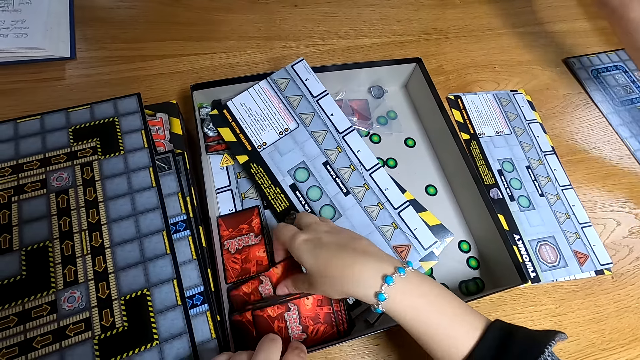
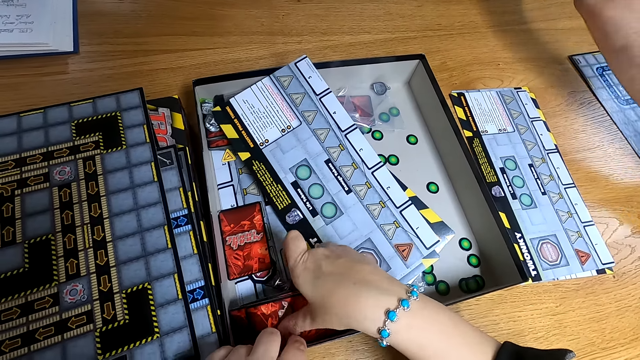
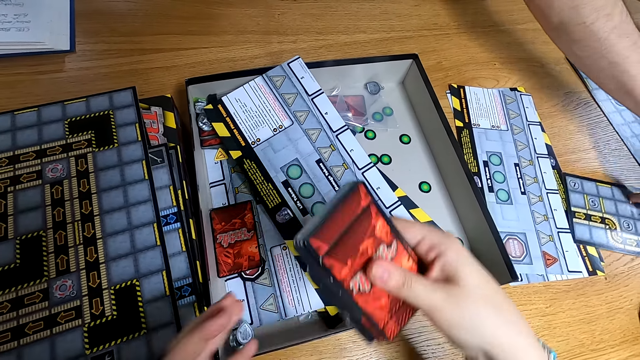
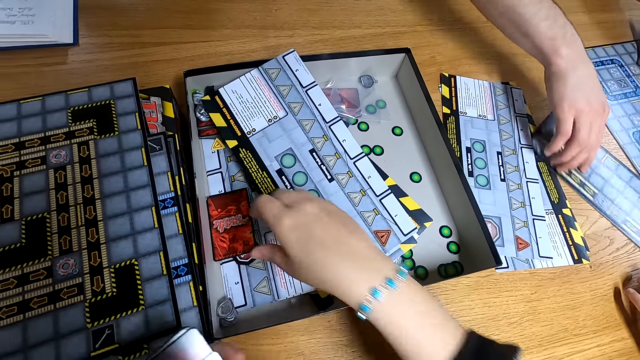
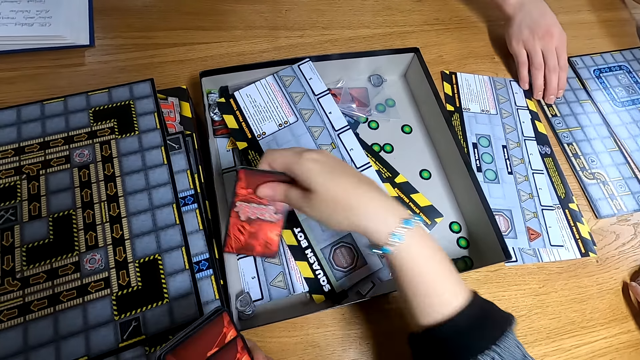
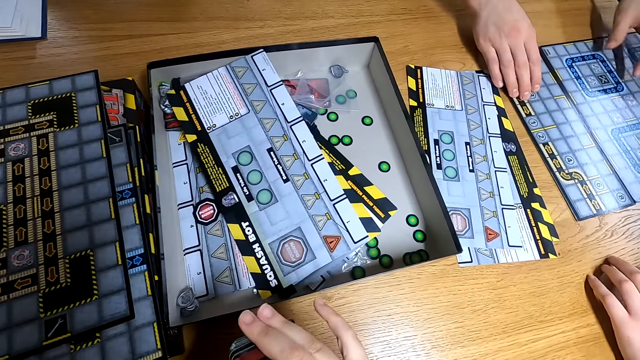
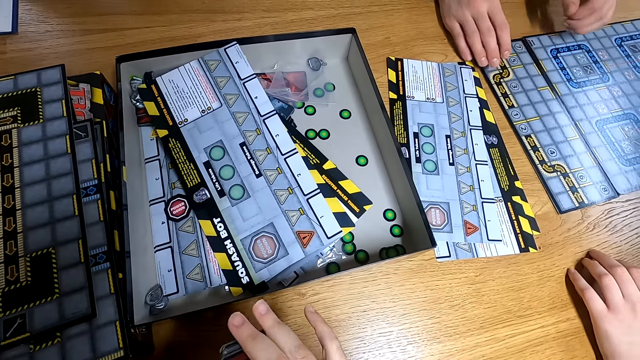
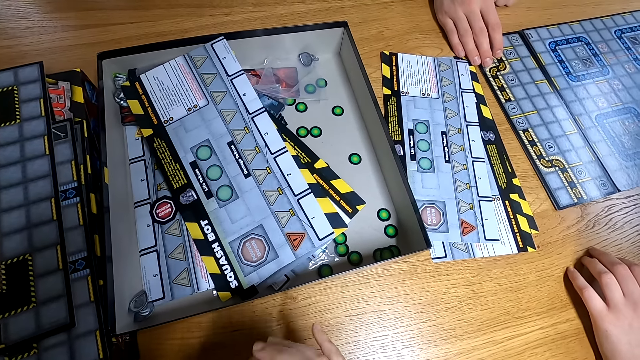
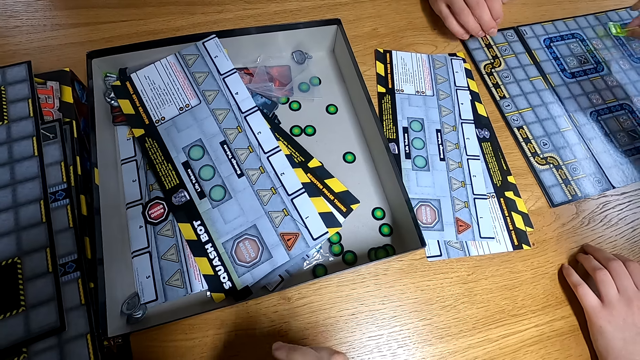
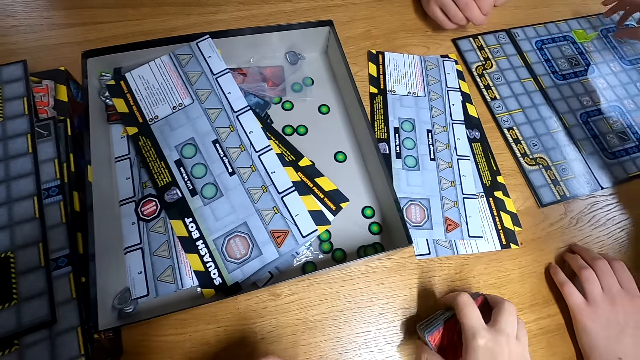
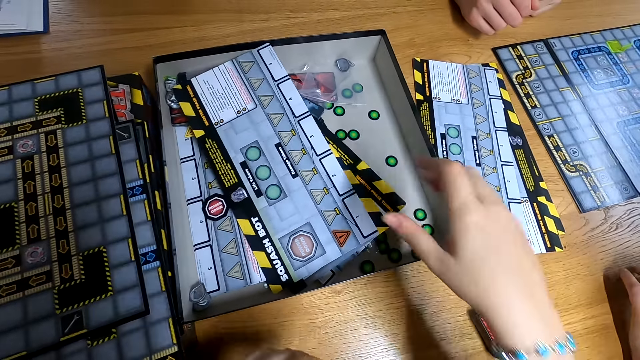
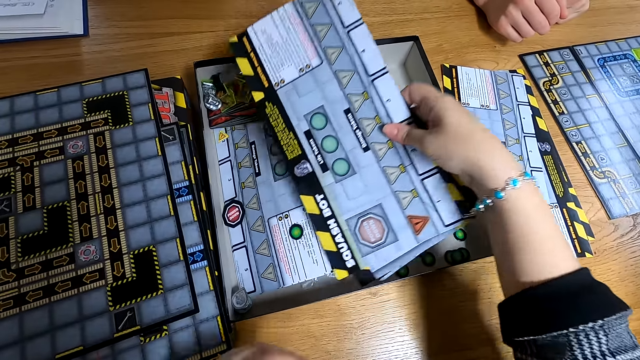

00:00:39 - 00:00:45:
The camera wearer passes the card from her right hand to her left hand. She picks up a card in the box with her right hand. She passes the card from her right hand to her left hand. She passes the card from her left hand to her right hand. She drops the card on the table with her right hand. She picks up the board in the box with her right hand.

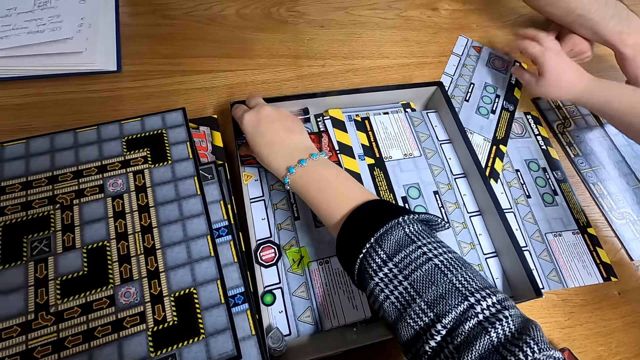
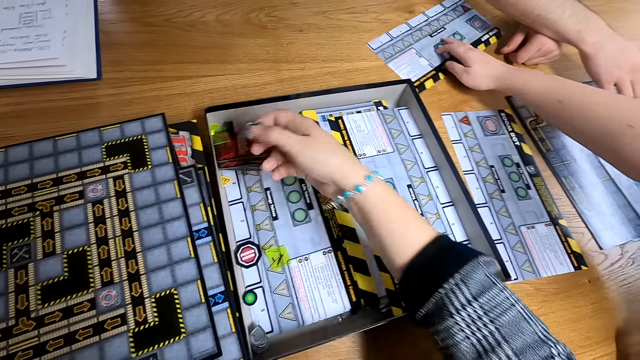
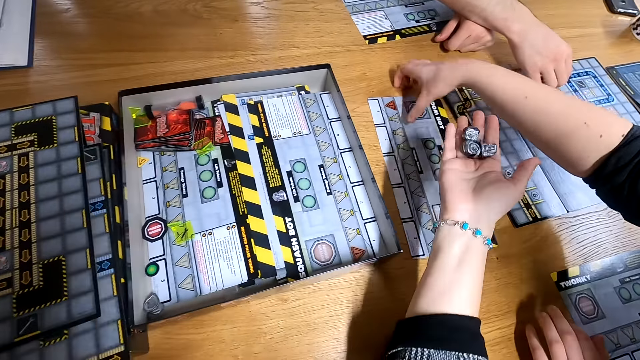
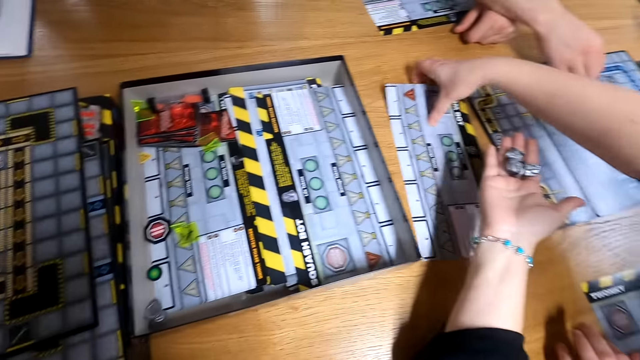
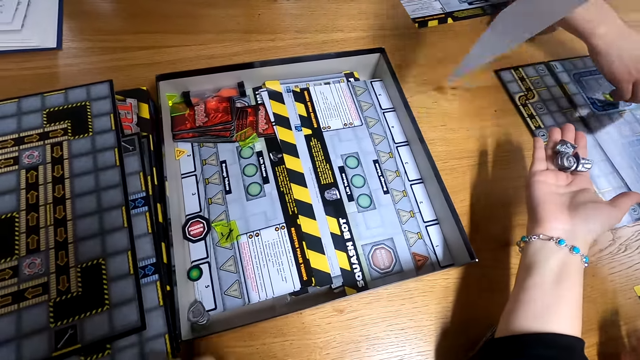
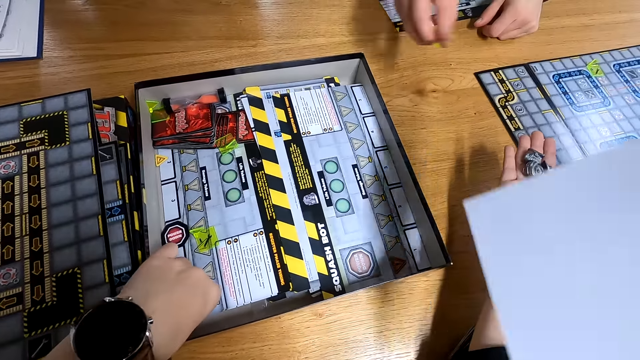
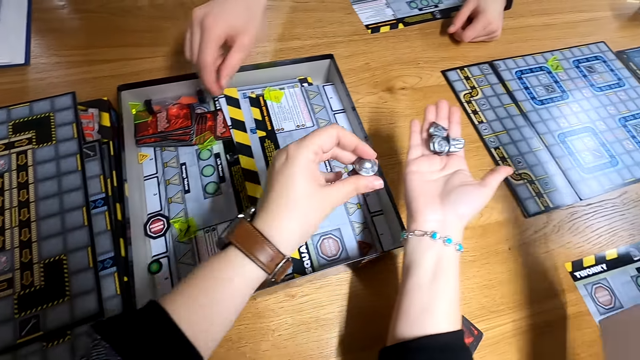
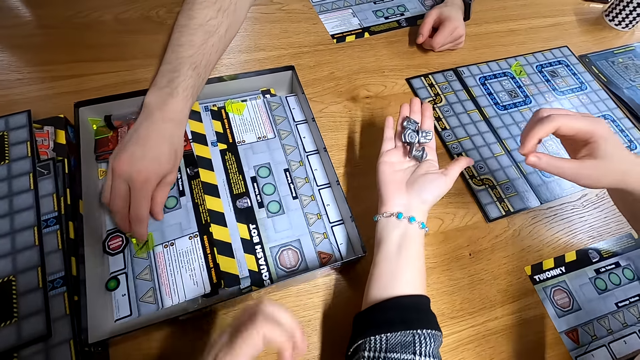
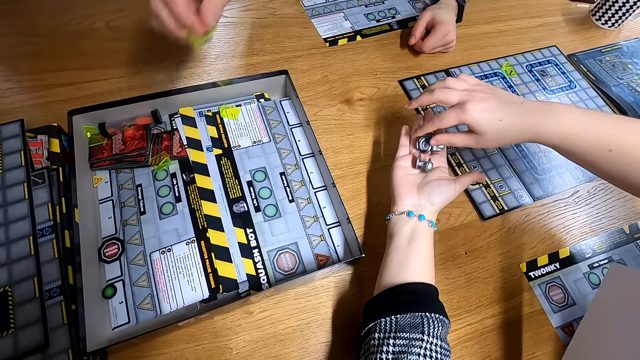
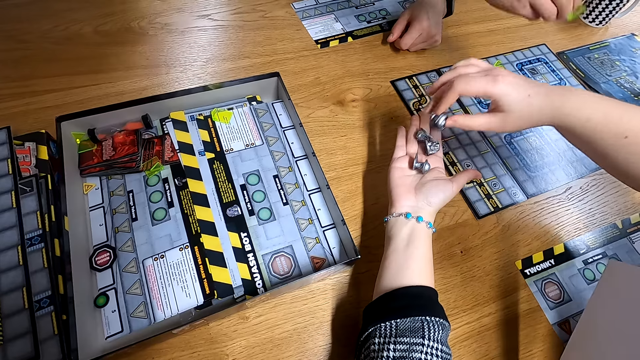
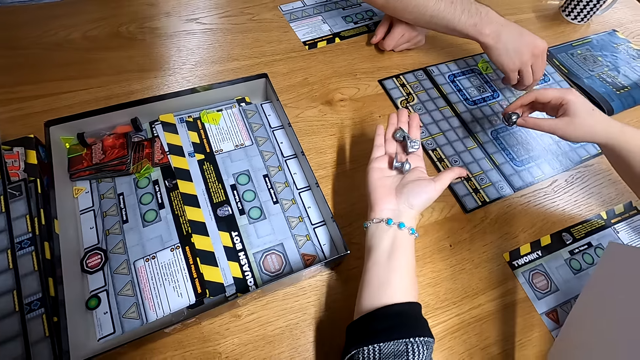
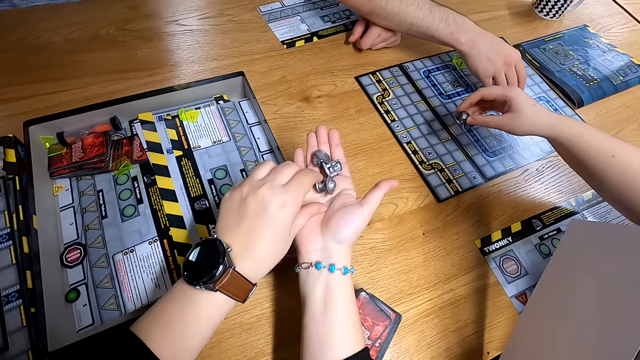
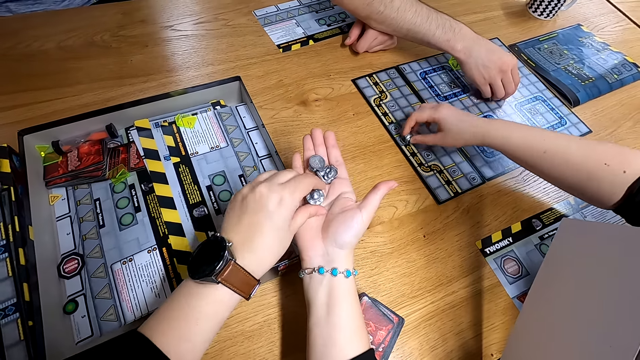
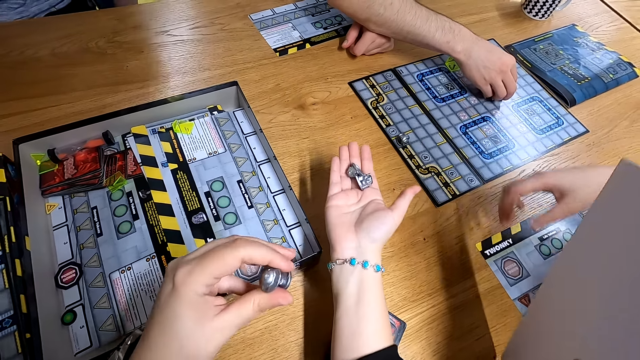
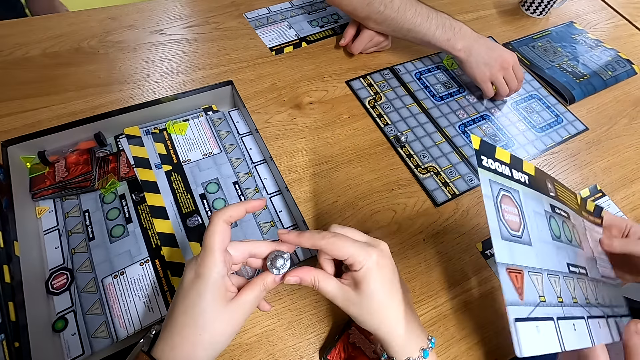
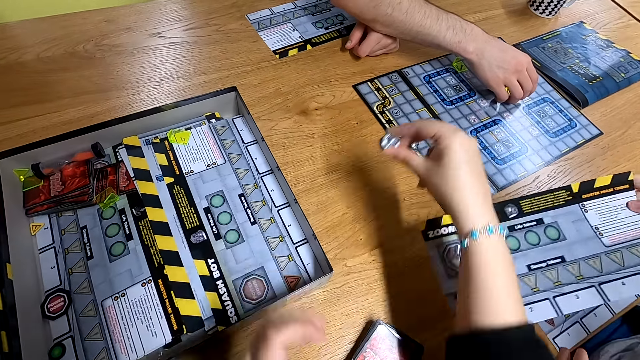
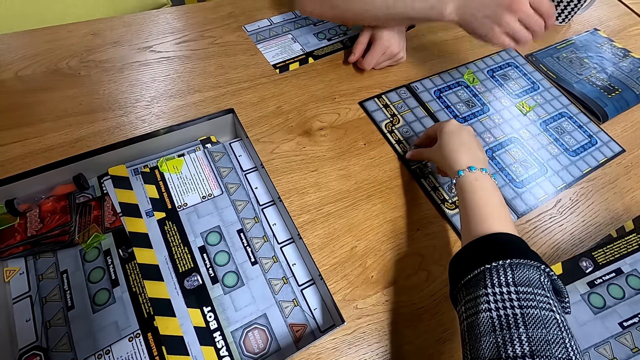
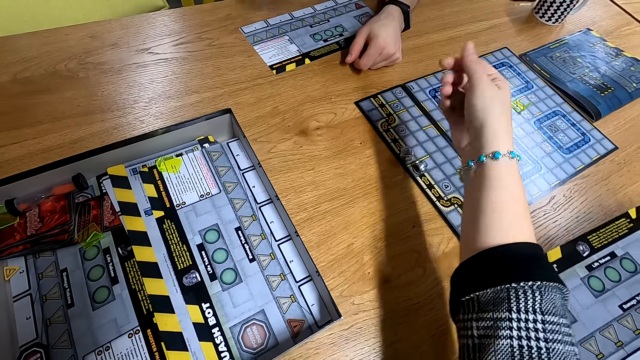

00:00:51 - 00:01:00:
The camera wearer picks up a tile in the box with her right hand. She picks up a tile in the box with her left hand. She puts the tile in her left hand on her right hand. The woman picks up a tile from the hand of the camera wearer with her right hand. The camera wearer picks up the tile in her right hand with her left hand. She passes the tile from her left hand to her right hand. She drops the tile on the board with her right hand.

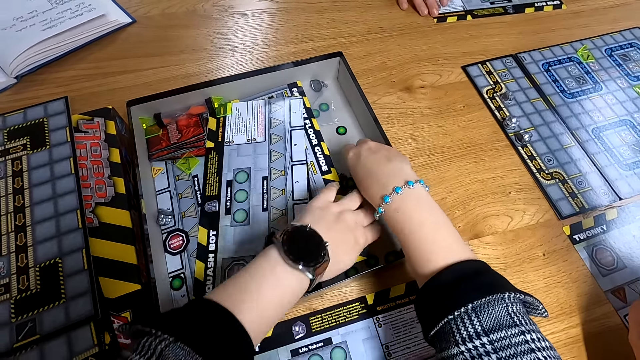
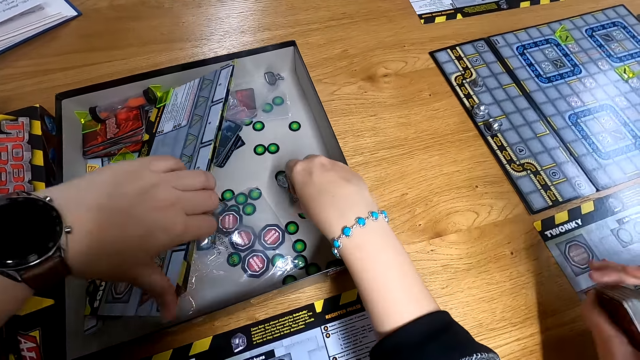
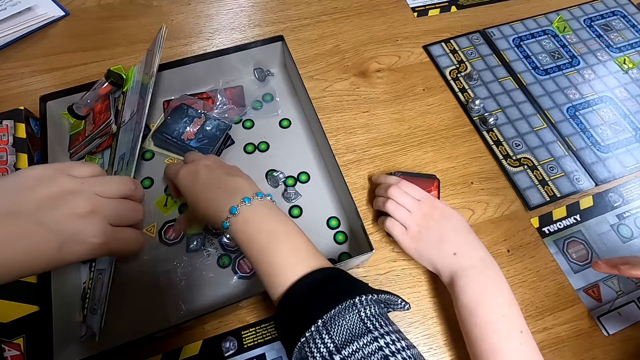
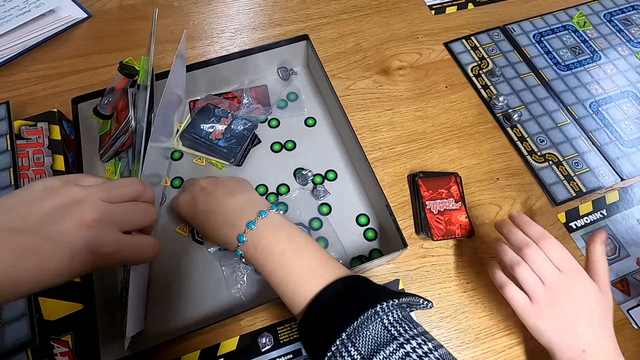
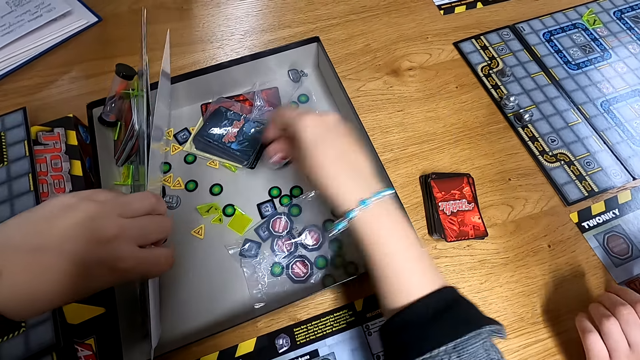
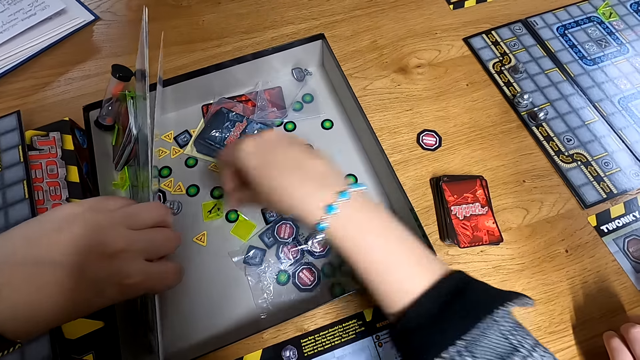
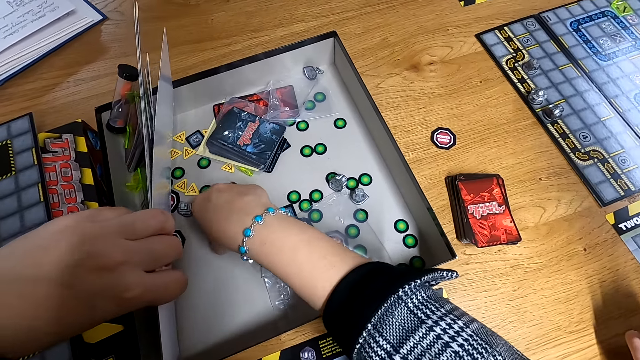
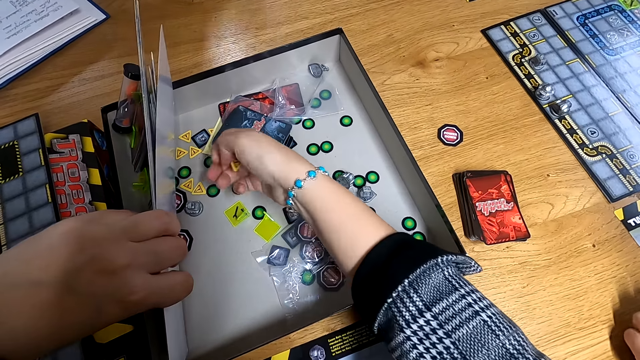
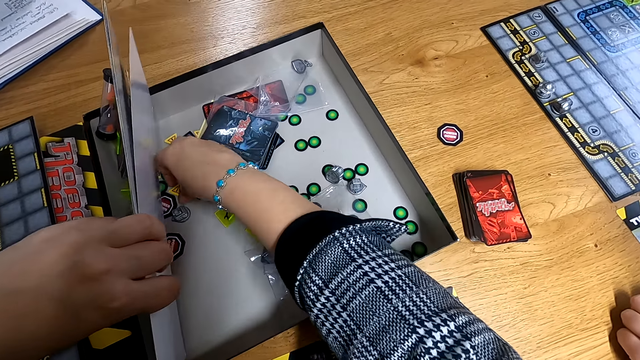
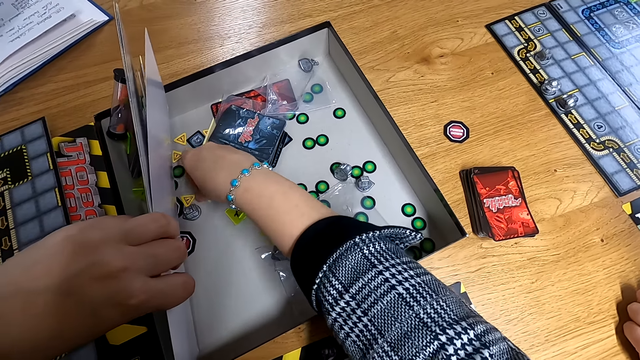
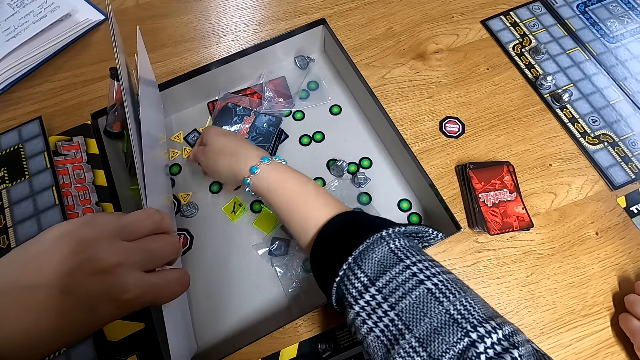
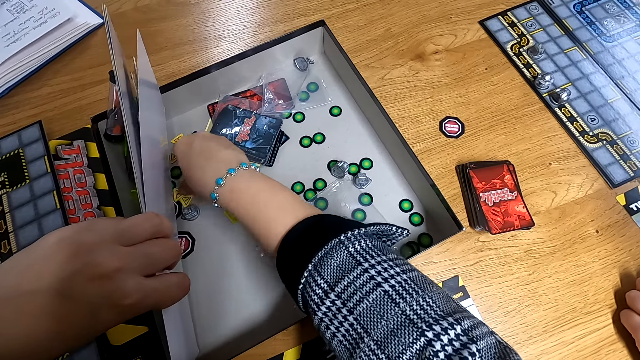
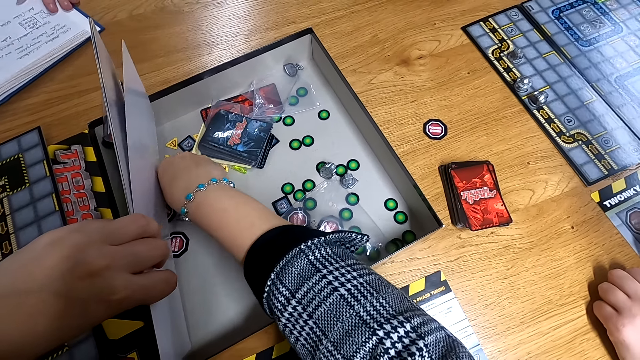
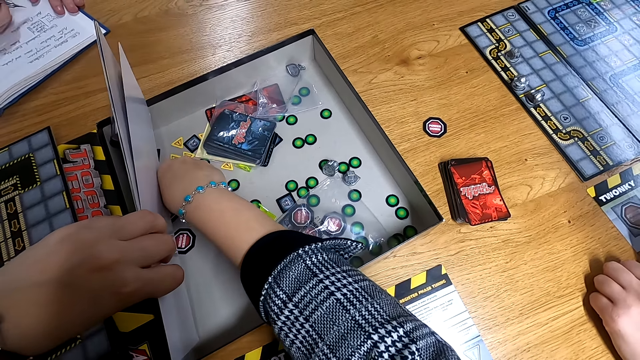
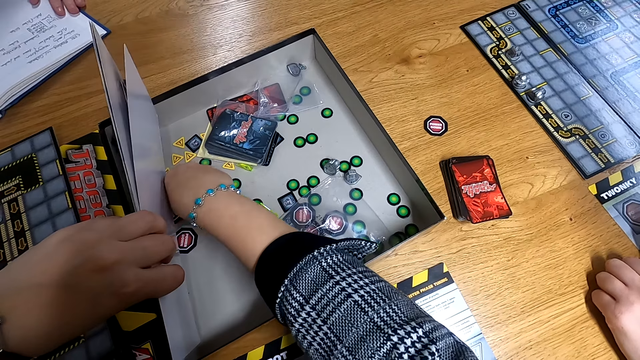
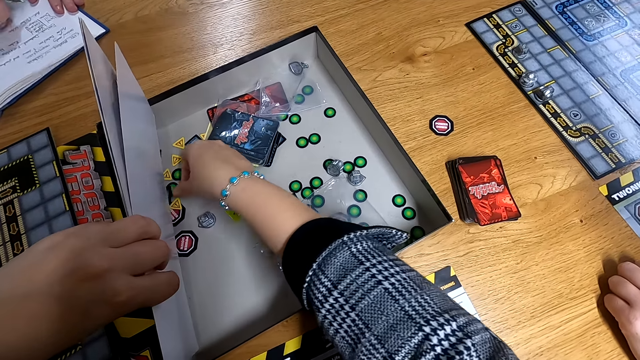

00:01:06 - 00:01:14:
The camera wearer raises the board in the box with her right hand. The woman drops the card on the table with her right hand. The camera wearer picks up a tile in the box with her right hand. She drops the tile on the table with her right hand. She picks up a tile in the box with her right hand.
